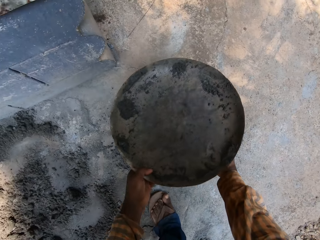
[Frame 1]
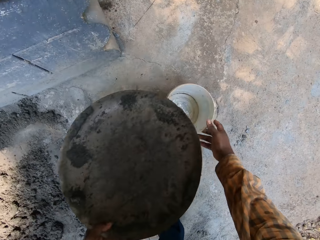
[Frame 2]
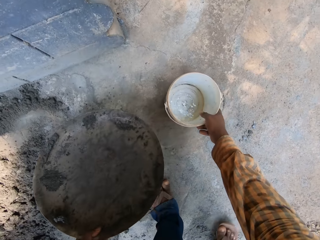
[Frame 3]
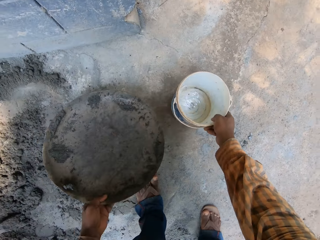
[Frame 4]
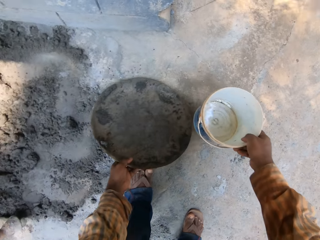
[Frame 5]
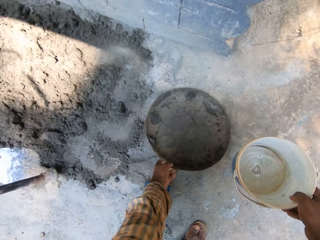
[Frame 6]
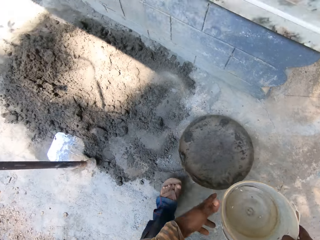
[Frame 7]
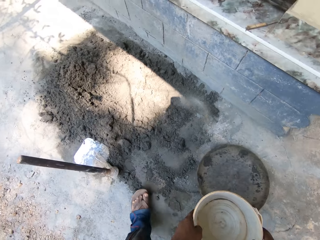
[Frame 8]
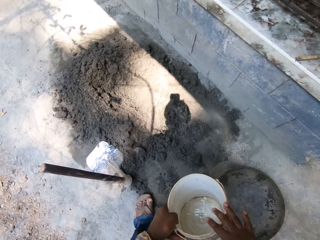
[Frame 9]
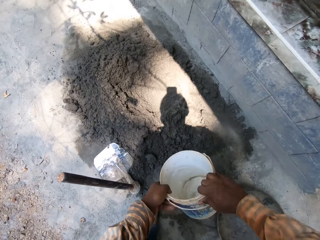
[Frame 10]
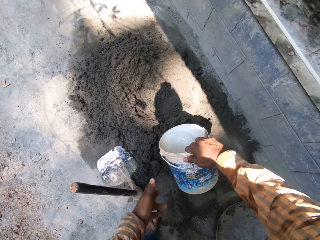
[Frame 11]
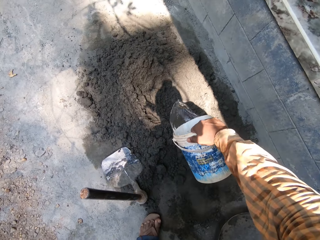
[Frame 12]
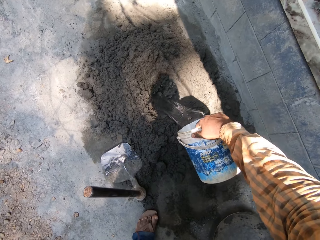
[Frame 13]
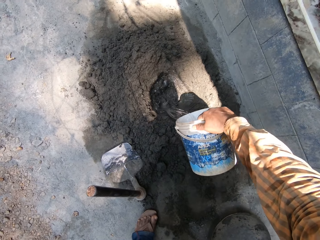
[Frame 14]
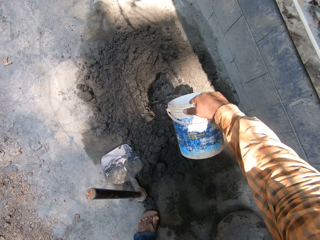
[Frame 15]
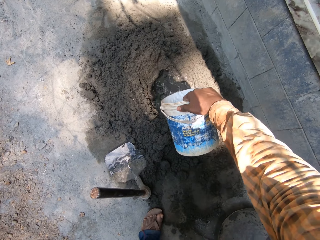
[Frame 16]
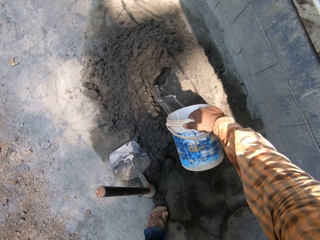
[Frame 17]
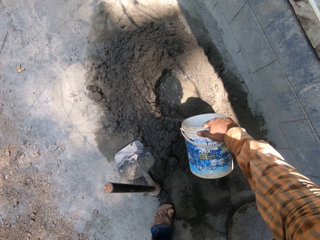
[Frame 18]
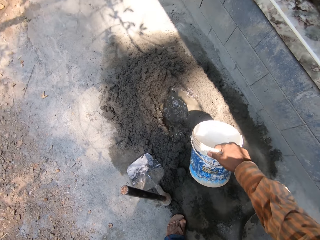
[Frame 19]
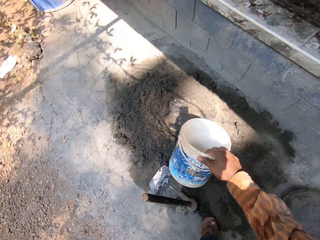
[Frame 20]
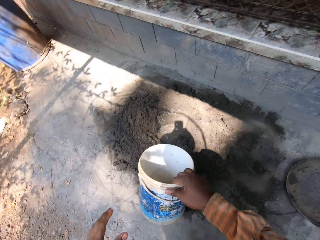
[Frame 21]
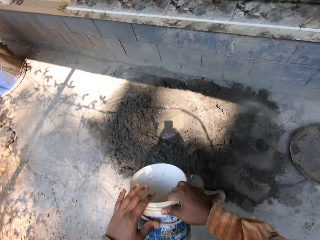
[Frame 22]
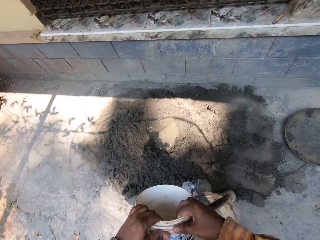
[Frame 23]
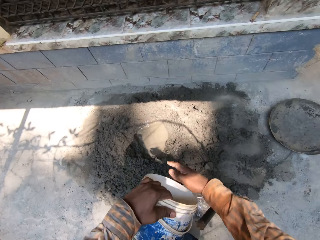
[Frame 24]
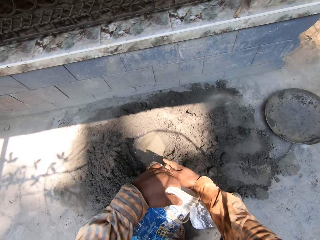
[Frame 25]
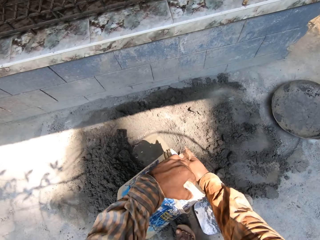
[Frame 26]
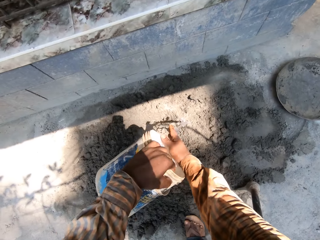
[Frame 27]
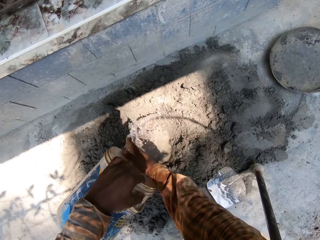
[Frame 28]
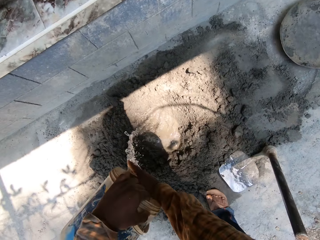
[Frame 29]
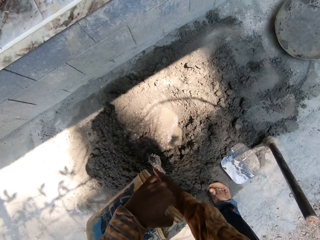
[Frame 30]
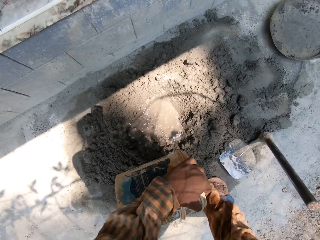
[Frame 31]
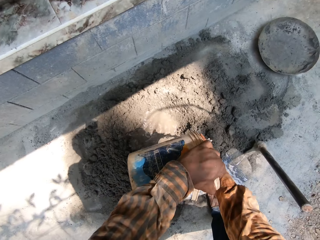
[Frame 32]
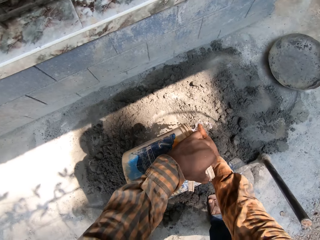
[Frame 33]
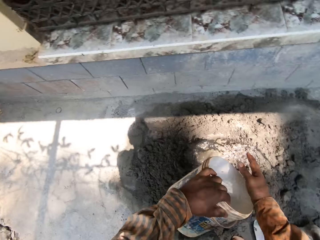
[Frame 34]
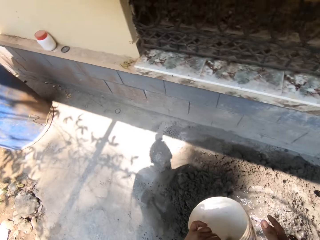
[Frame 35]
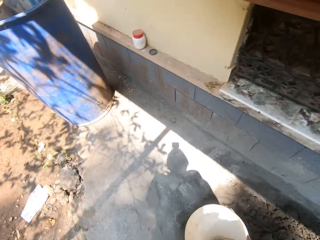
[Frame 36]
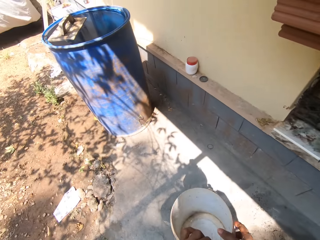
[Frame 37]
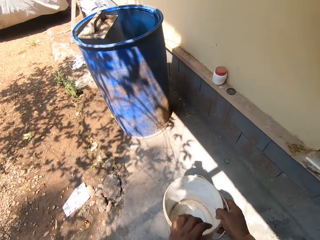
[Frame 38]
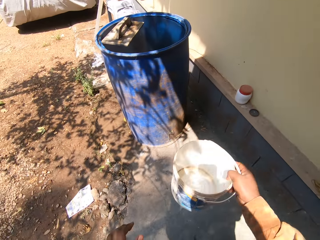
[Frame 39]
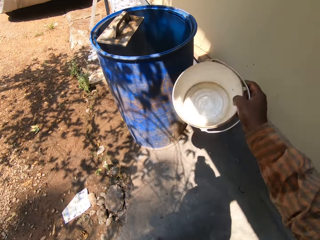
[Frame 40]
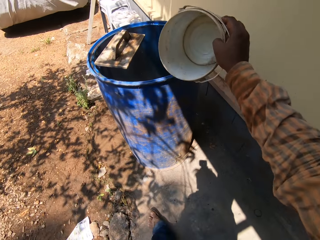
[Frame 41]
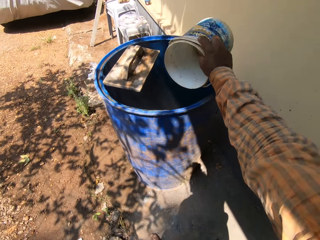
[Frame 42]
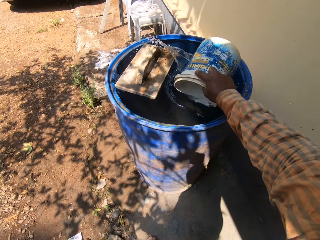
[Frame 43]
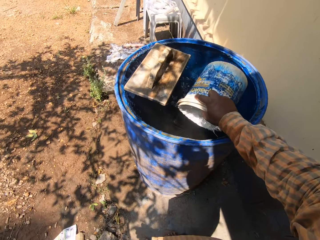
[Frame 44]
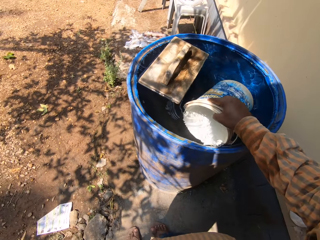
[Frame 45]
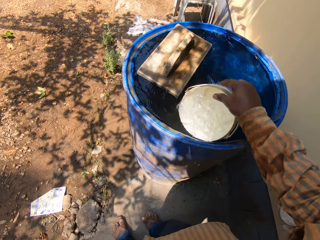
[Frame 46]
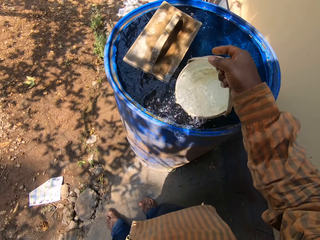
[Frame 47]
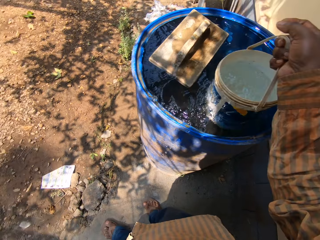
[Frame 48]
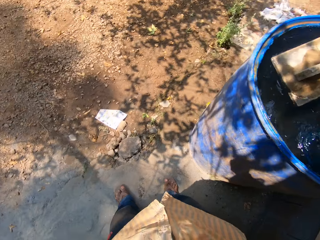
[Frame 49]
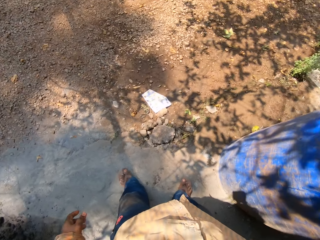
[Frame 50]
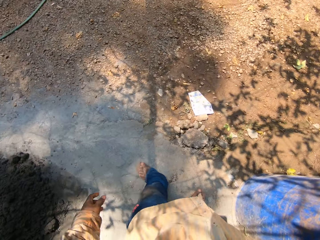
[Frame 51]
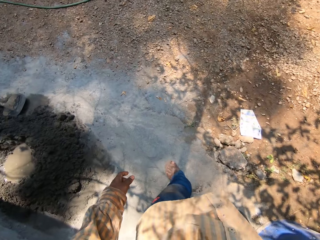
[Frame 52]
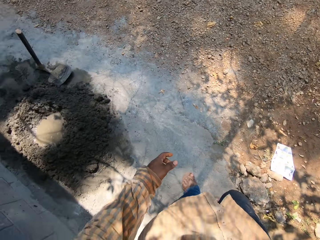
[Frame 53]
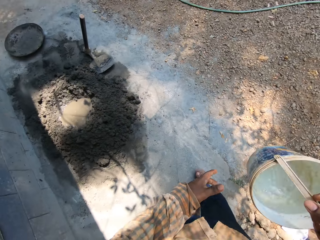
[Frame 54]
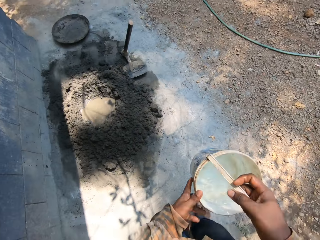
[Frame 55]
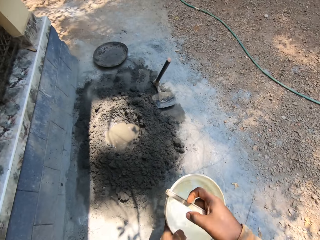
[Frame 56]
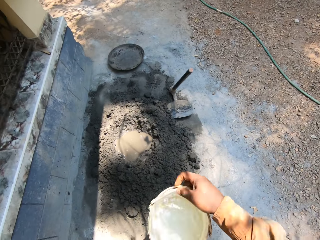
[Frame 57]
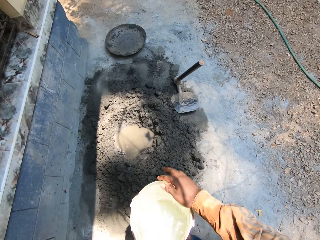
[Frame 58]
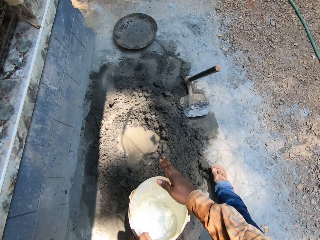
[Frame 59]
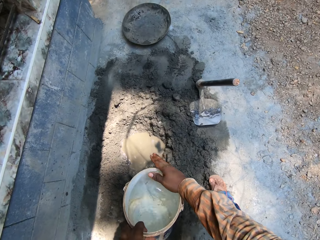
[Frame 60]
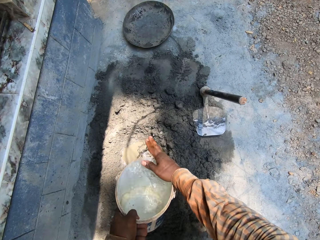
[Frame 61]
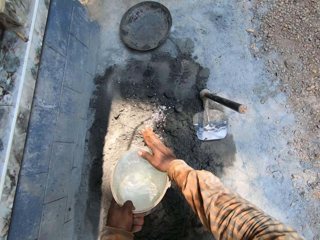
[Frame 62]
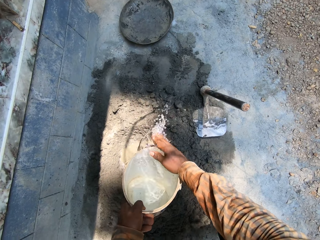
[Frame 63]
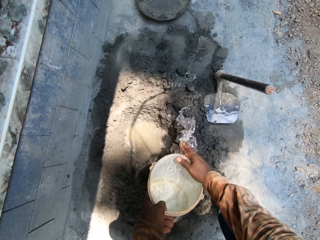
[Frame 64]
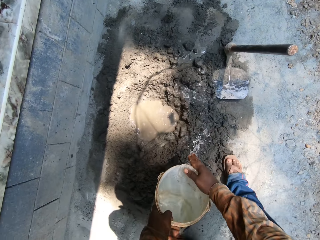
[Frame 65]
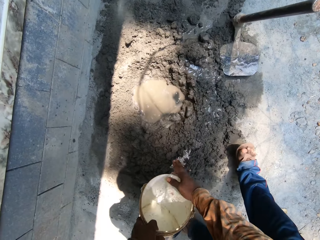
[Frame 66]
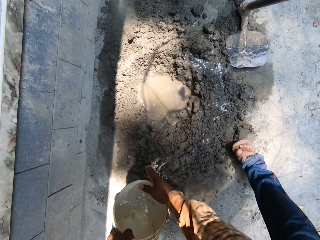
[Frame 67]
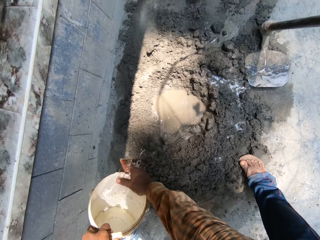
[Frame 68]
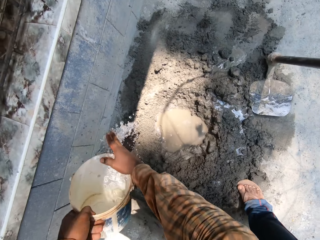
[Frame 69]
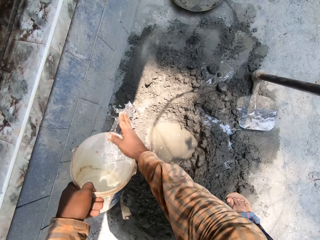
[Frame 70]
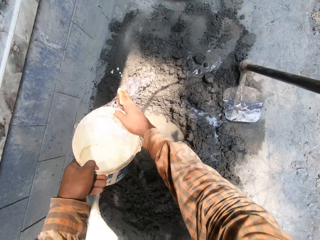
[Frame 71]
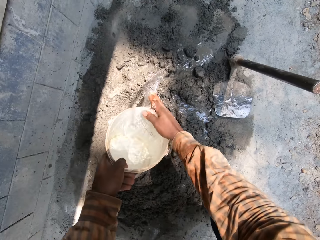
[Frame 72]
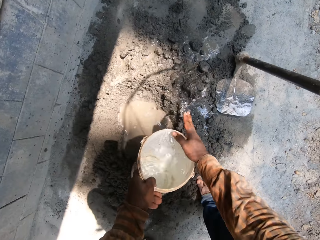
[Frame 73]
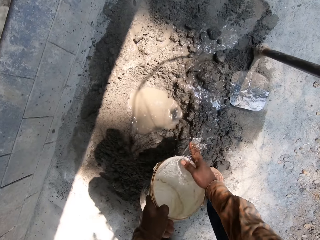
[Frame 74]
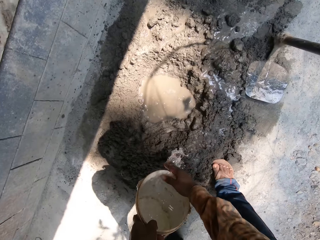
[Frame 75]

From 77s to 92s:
The camera wearer carries the head pan from the plastic of water with his left hand. He carries the plastic of water from the ground with his right hand. He drops the head pan on the ground with his left hand. He holds the plastic of water with both hands. He pours water from the plastic in his right hand in the middle of the sand on the ground. He passes the plastic of water in his right hand to his left hand. He places his right hand on the edge of the plastic of water in his left hand. He pours water from the plastic in his left hand in the middle of the sand on the ground. He passes the plastic in his left hand to his right hand. He walks on the ground. He takes water from a drum with the plastic in his right hand. He passes the plastic of water in his right hand to his left hand. He places his right hand on the edge of the plastic of water in his left hand. He pours water from the plastic in his left hand on the sand on the ground.

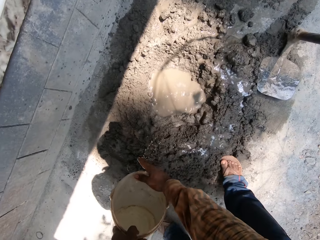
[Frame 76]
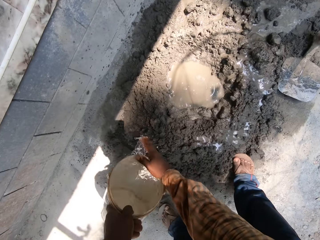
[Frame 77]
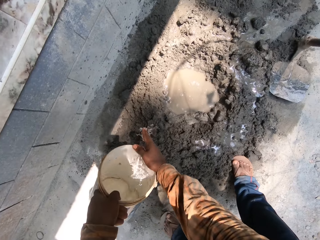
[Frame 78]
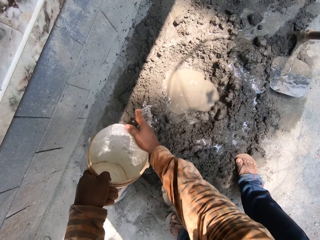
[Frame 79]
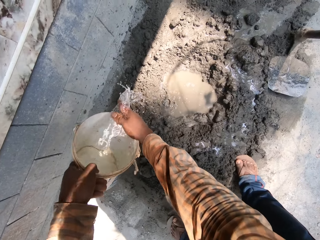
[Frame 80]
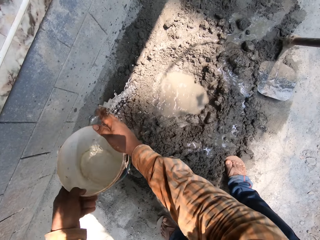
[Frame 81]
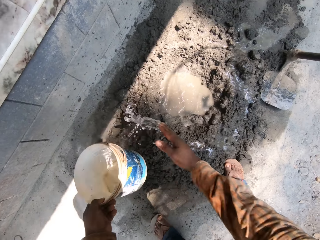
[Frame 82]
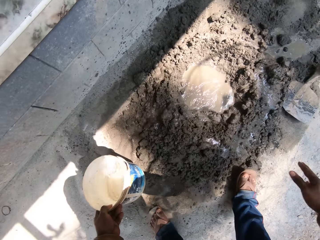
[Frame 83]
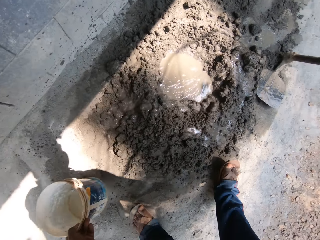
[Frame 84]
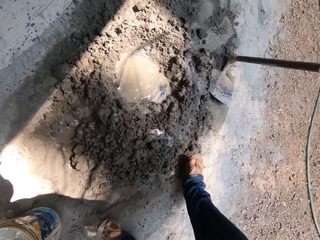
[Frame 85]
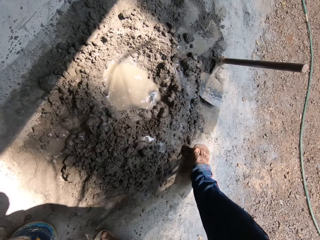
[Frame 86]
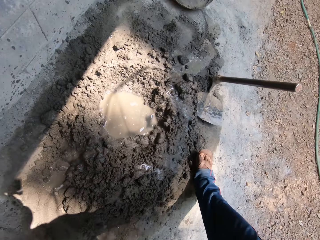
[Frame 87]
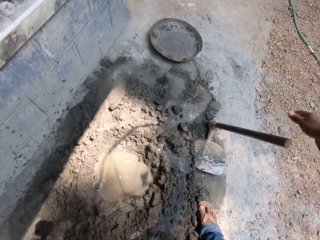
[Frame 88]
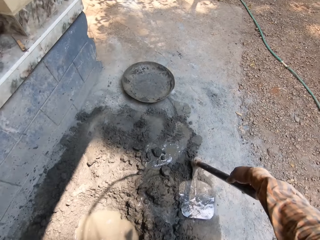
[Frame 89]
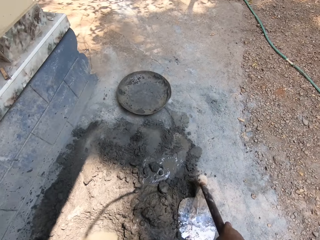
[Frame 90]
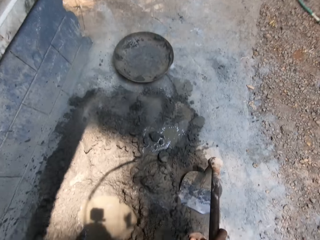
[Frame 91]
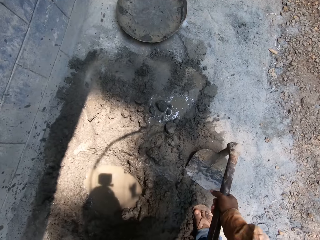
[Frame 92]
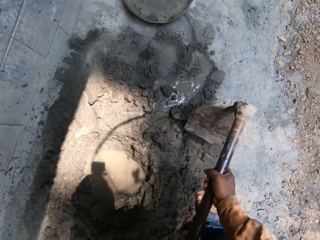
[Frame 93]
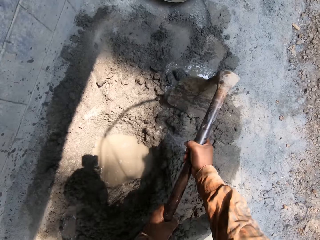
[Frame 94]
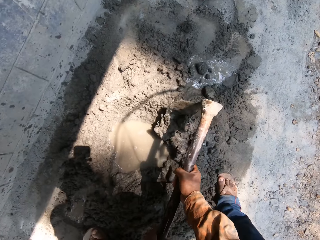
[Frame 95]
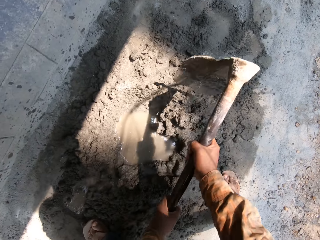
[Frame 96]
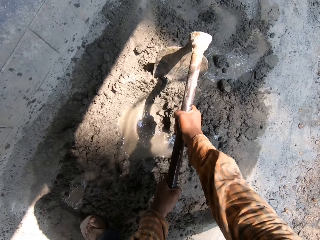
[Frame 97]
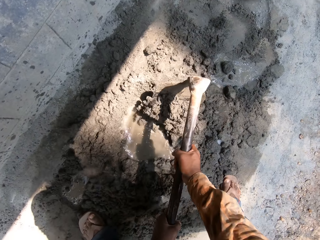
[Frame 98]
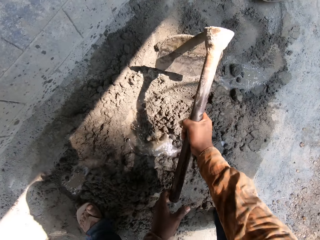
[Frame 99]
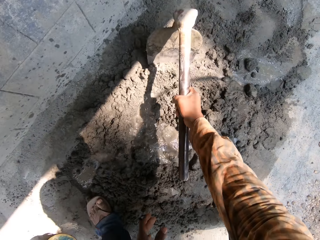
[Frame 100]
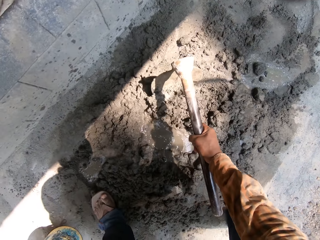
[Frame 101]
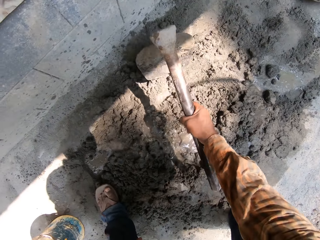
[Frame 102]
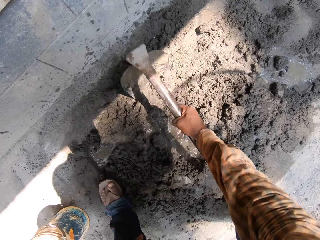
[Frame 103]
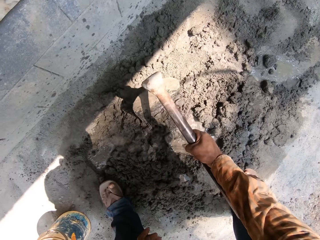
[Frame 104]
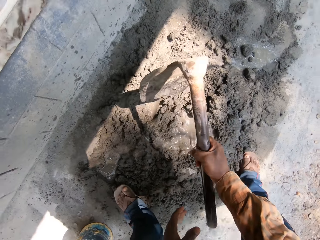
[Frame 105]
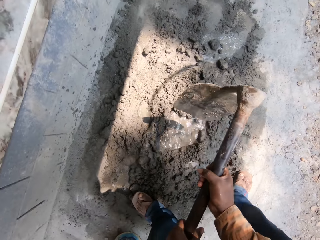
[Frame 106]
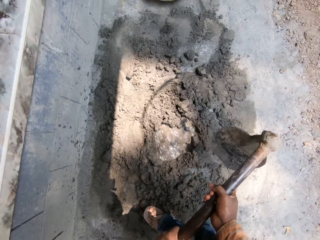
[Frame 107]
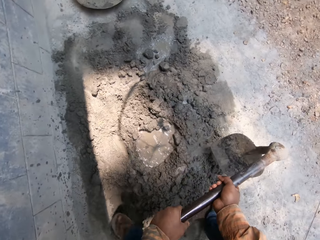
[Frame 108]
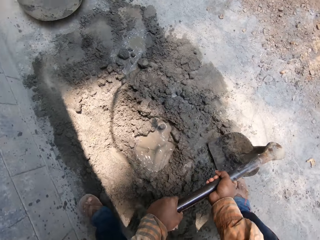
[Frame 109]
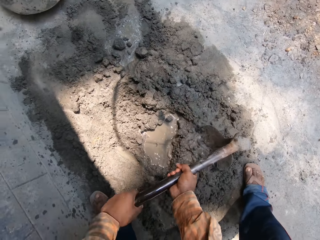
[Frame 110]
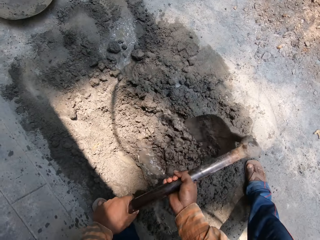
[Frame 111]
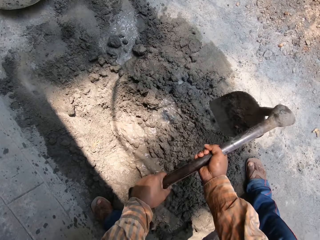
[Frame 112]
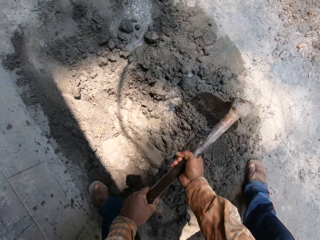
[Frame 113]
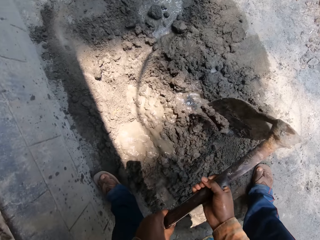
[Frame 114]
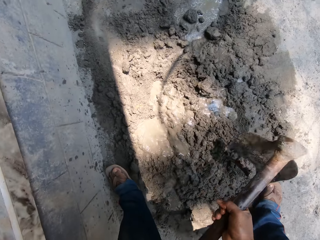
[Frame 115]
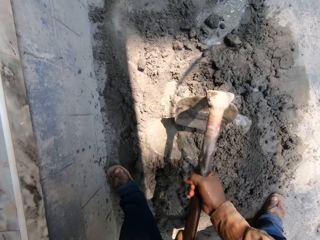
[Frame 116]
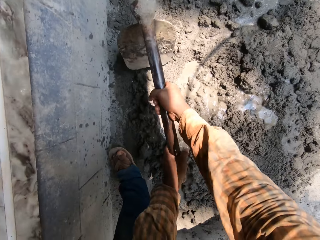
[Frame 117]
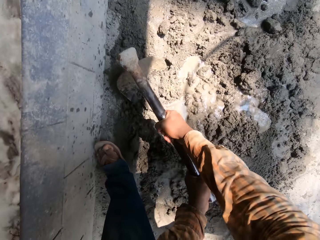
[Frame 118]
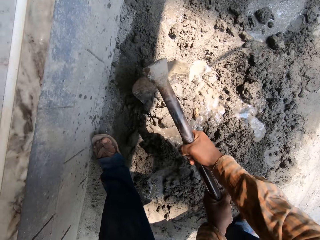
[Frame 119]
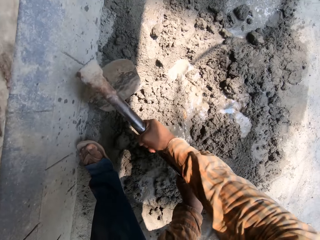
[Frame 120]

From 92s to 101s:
The camera wearer drops the plastic of water on the ground with his left hand. He picks up the hoe from the ground with his right hand. He mixes the sand on the ground with the hoe in both hands.
